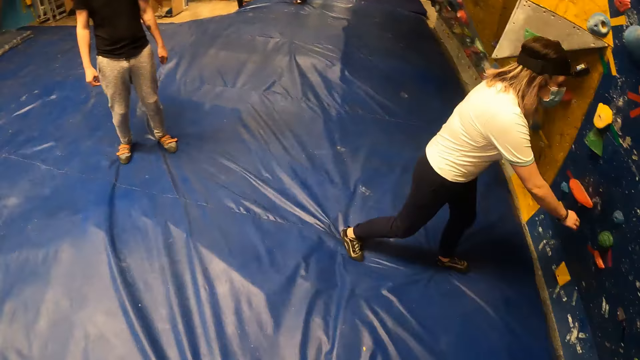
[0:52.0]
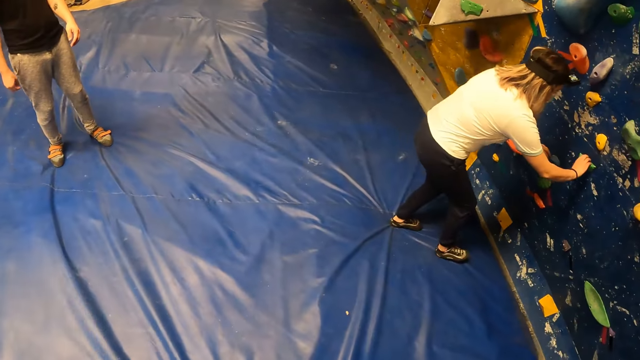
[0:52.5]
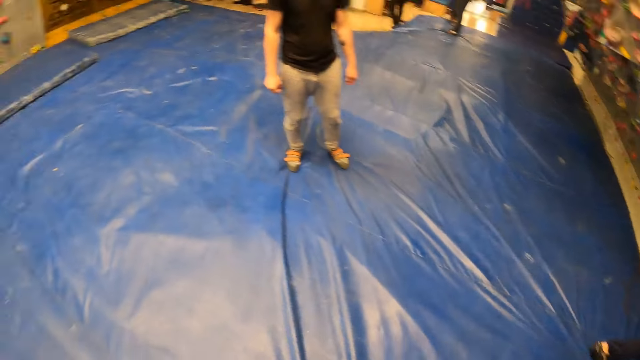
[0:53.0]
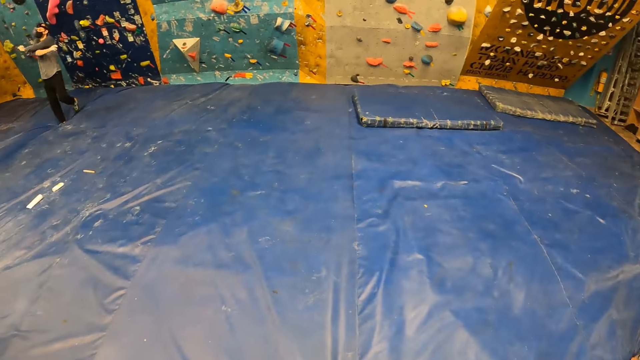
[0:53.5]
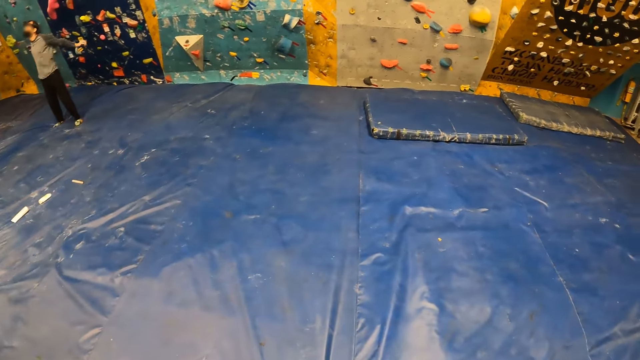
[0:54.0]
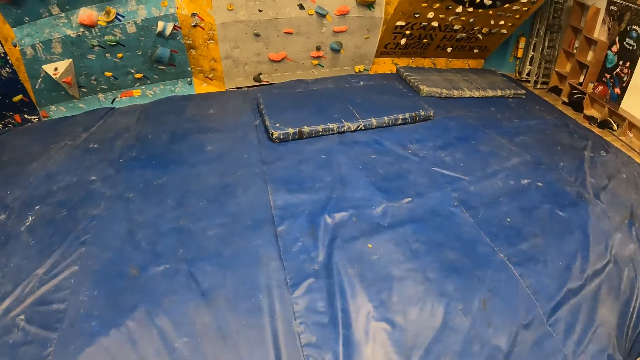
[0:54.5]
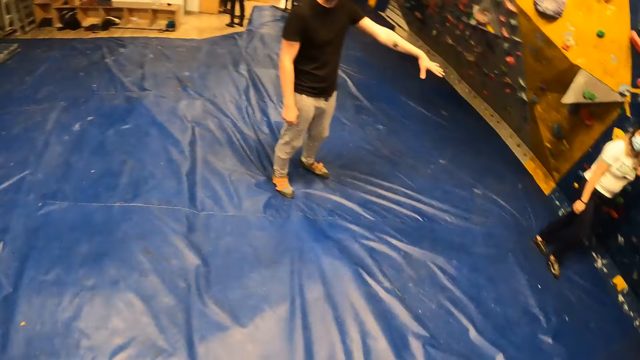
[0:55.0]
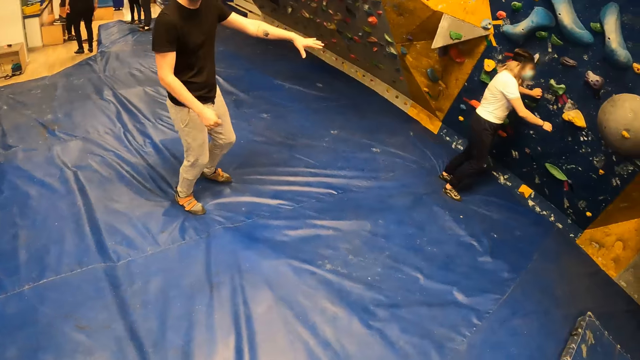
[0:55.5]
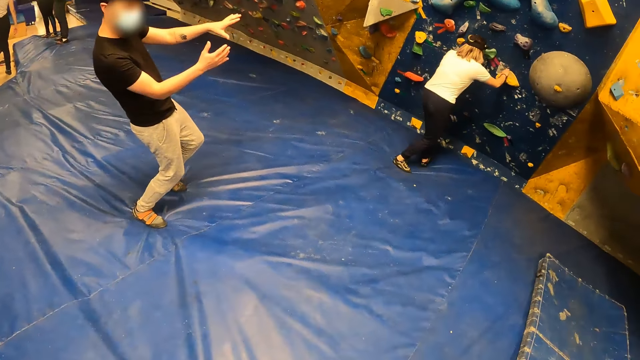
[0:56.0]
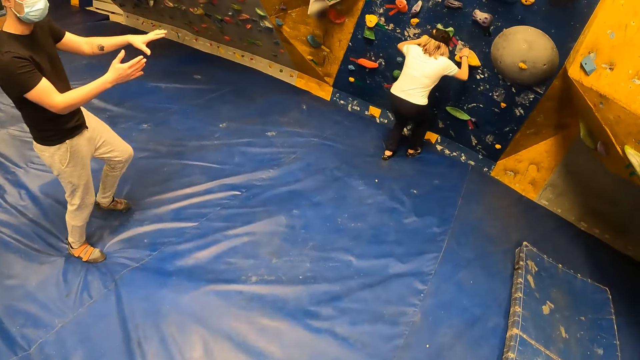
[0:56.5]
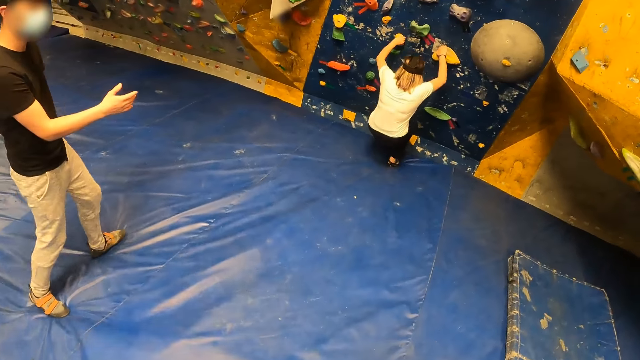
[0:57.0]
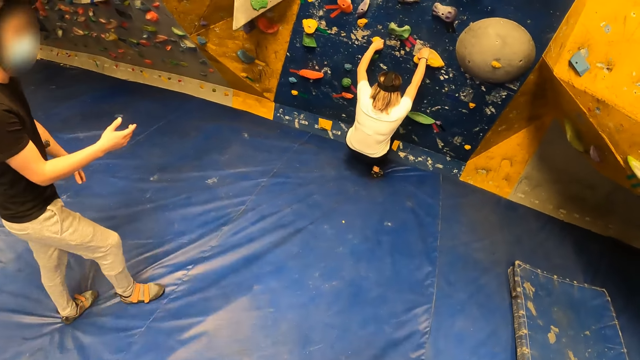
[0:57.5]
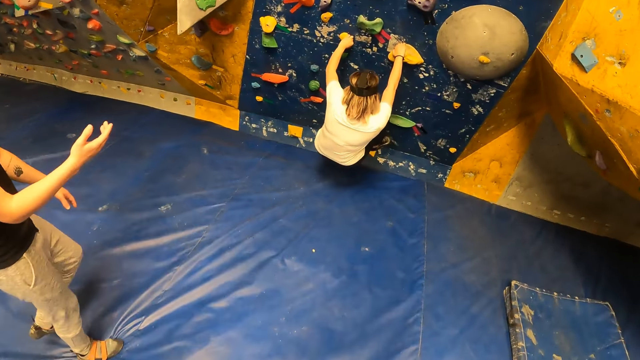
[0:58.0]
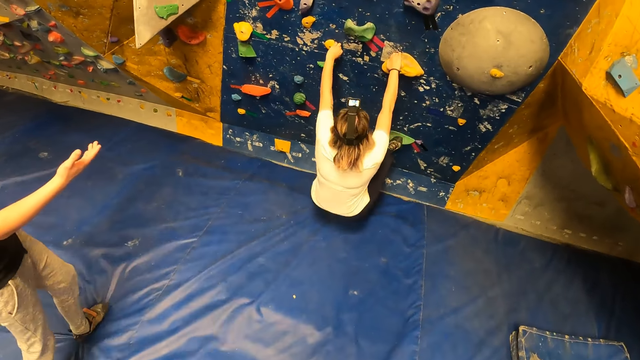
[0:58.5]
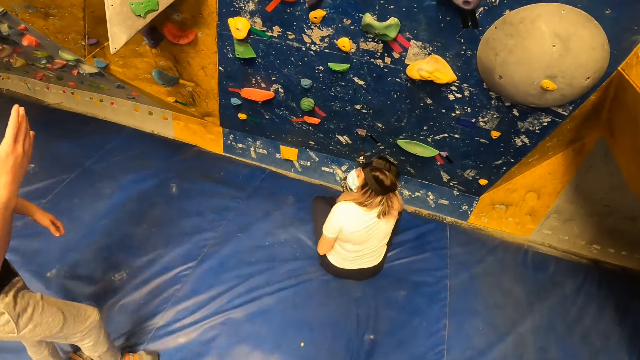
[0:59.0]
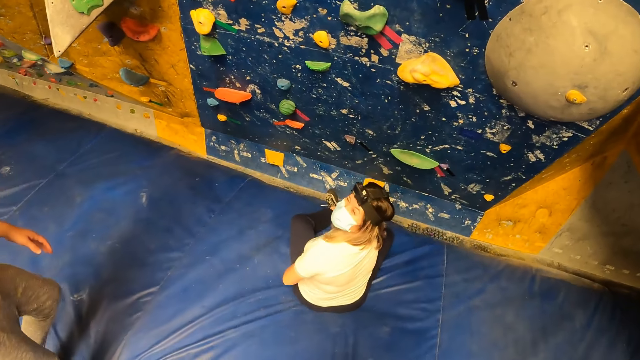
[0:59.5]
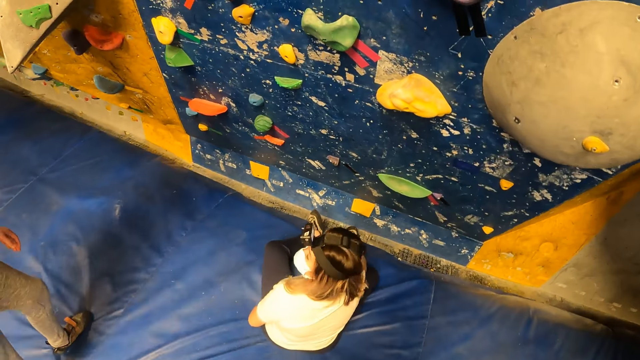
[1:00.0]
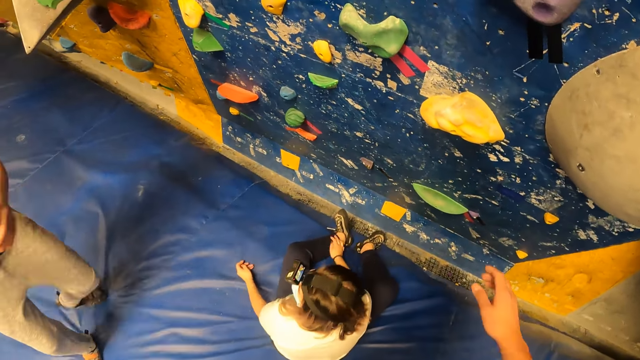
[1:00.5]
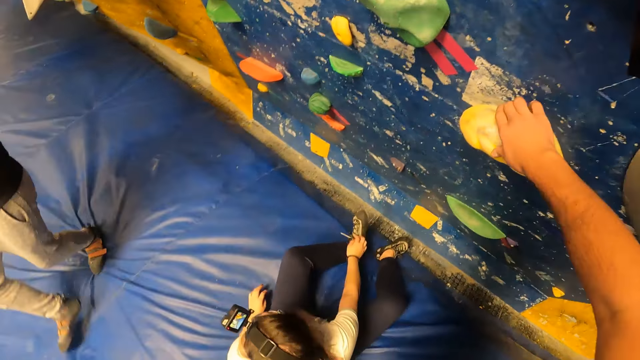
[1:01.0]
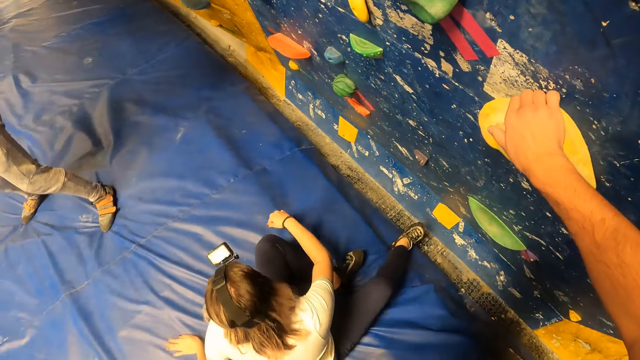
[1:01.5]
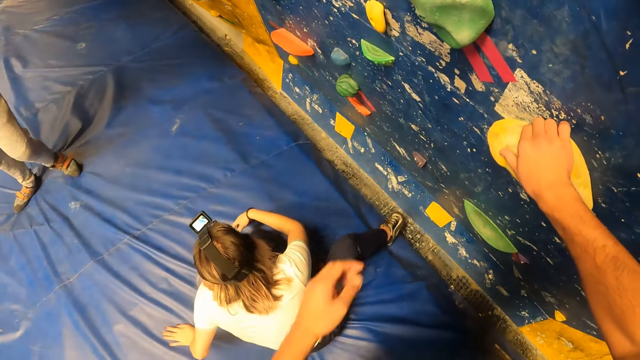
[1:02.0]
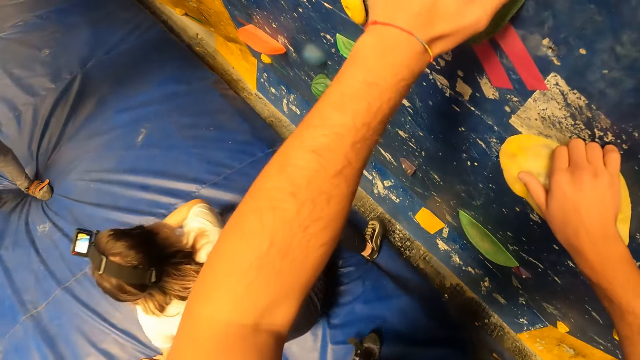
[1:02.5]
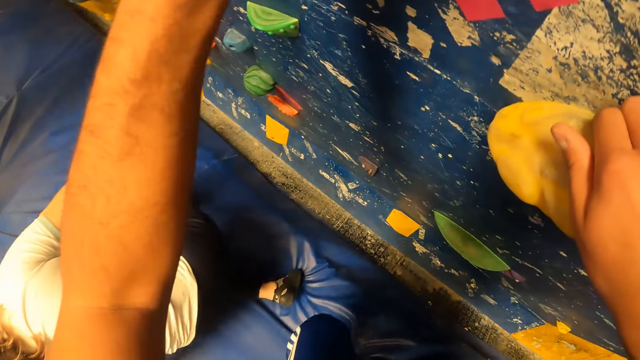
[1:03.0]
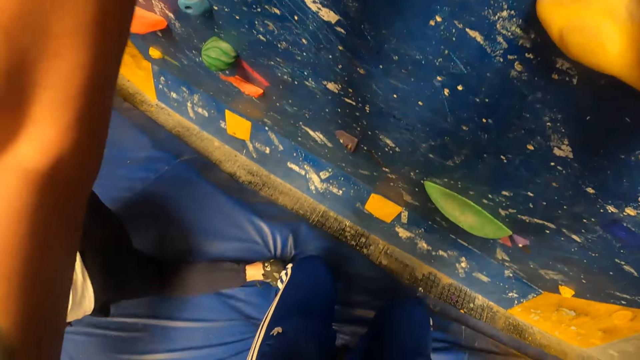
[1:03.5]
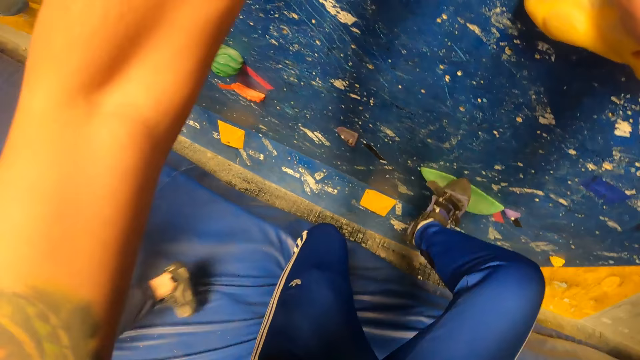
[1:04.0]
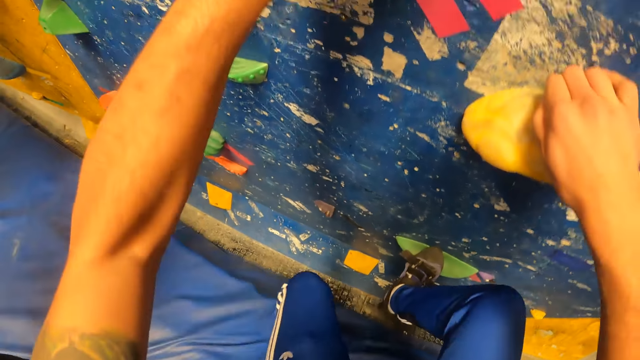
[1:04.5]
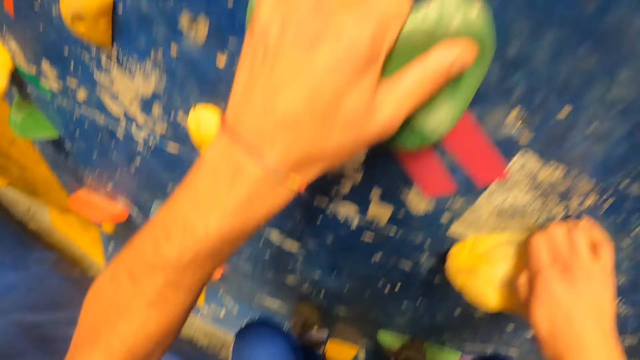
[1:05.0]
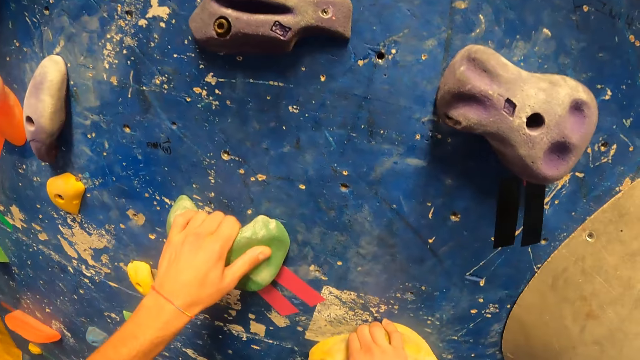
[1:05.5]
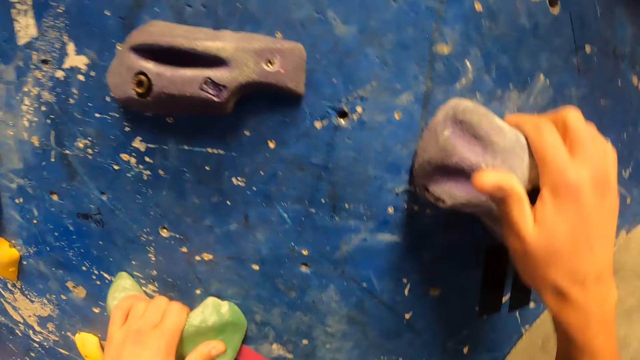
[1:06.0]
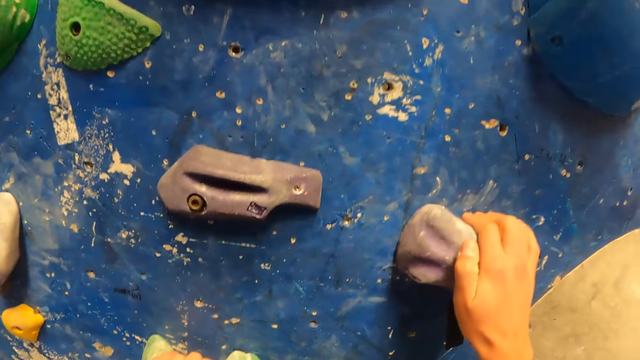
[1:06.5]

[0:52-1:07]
A man walks around. A woman walks around. The woman holds the rock with her hands. The woman climbs the wall. The man bends. The man interacts with the camera wearer. The woman climbs the rock with her hands. The woman sits down. The man moves his hand. The woman falls from the rock. The camera wearer places his right hand on the rock. He places his left hand on the rock. He climbs the rock with his hands and legs.

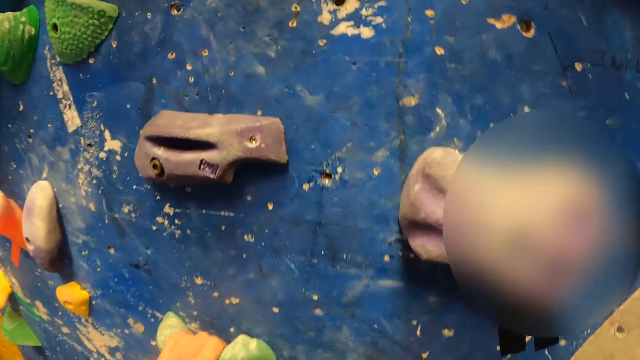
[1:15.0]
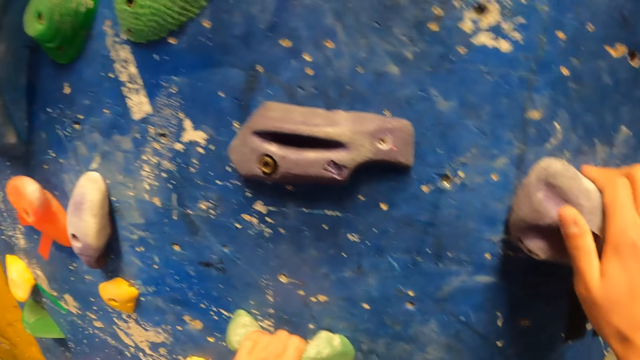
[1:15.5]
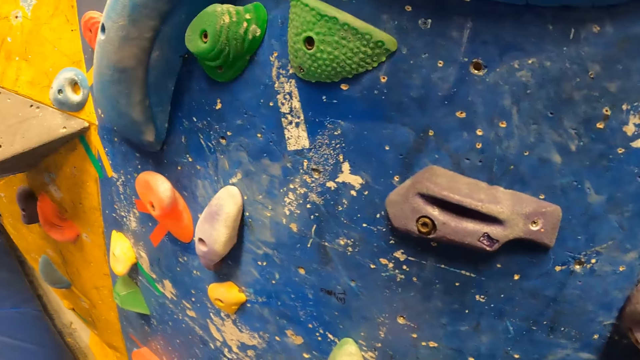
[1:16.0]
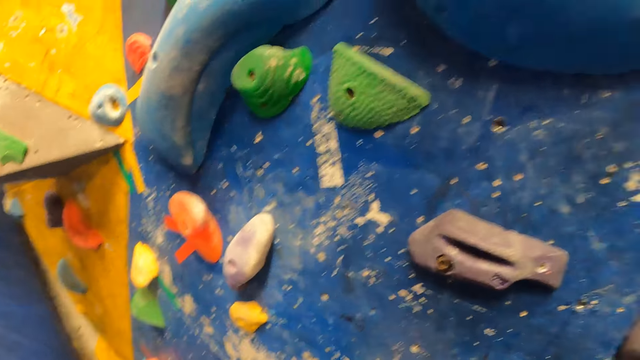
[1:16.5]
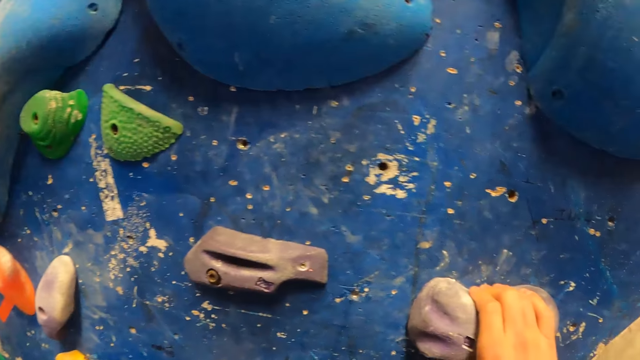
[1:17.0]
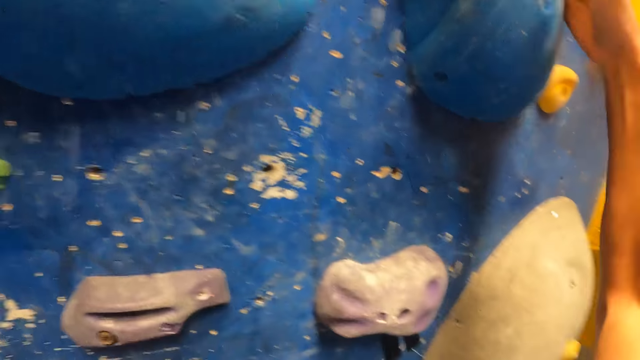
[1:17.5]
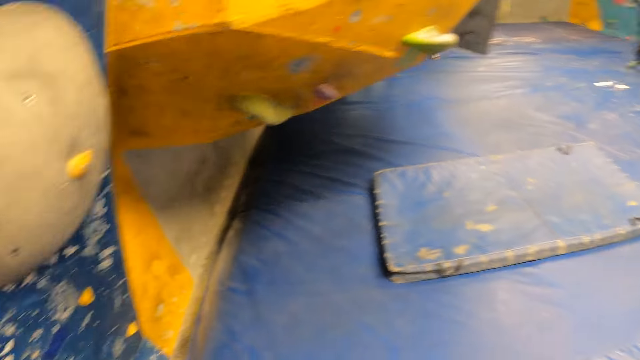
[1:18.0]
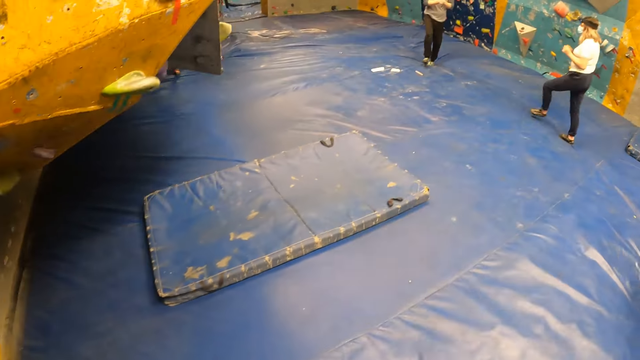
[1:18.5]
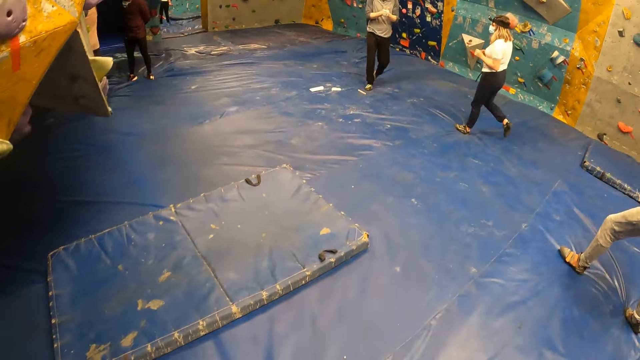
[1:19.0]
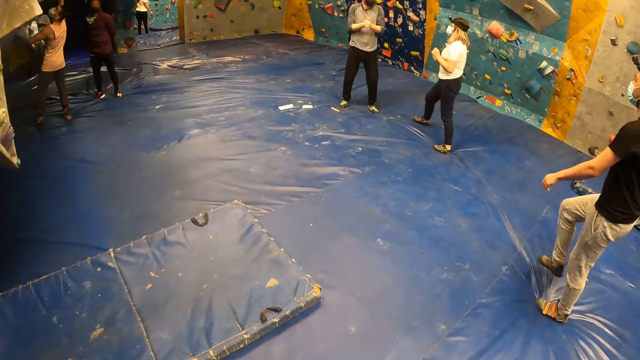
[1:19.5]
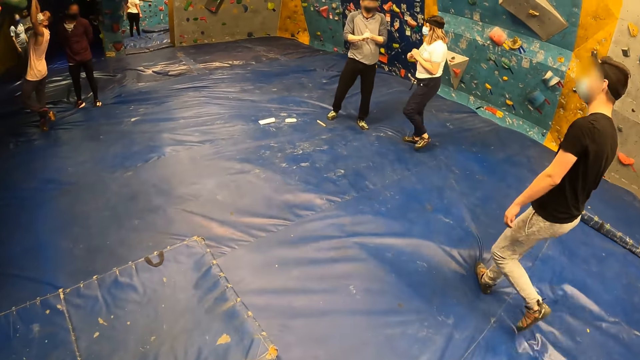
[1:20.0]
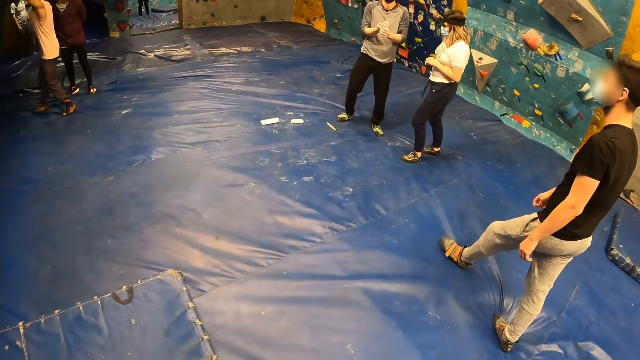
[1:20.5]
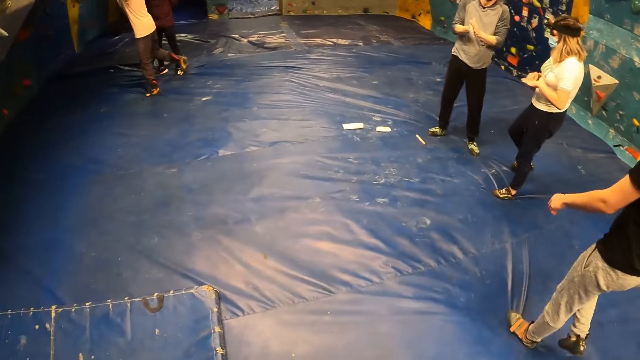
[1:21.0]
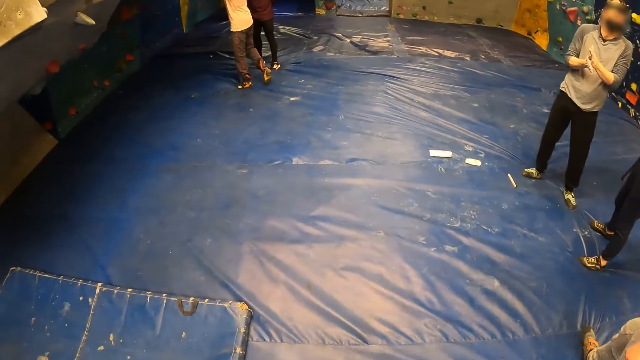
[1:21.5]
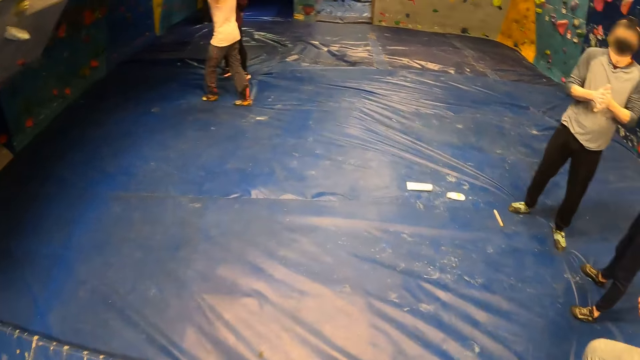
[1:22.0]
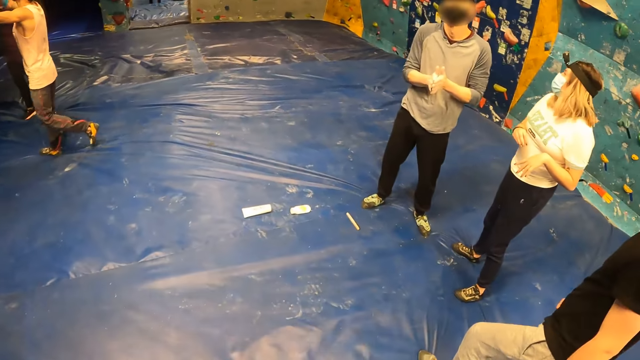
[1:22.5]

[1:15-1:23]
The camera wearer withdraws his hands from the rock. He moves away from the rock. A man rubs his palms together.
